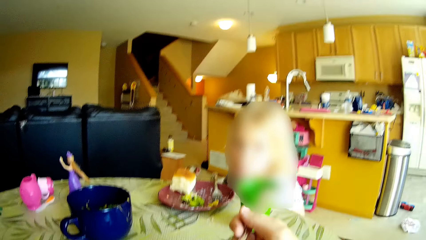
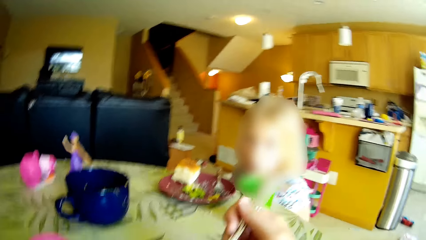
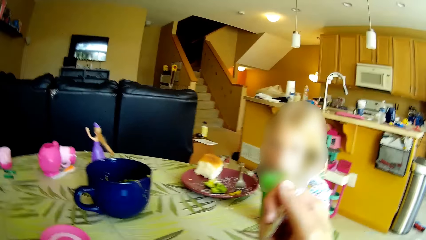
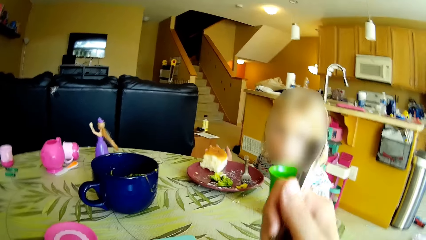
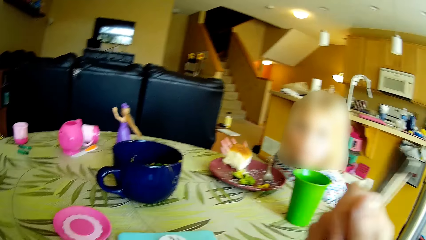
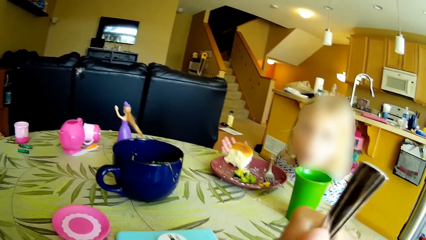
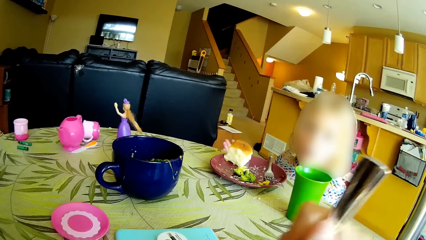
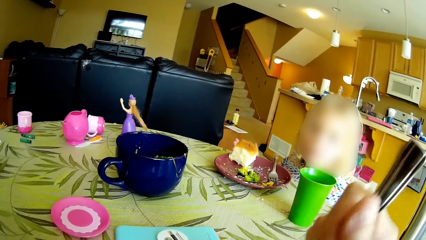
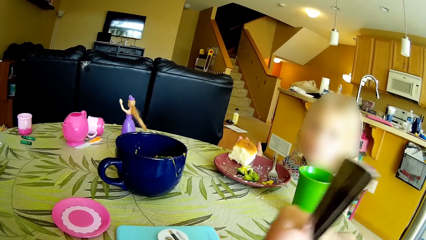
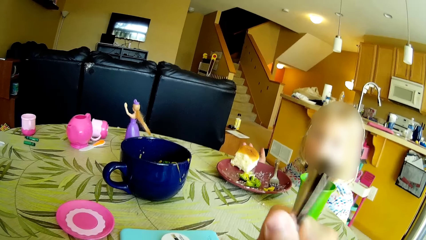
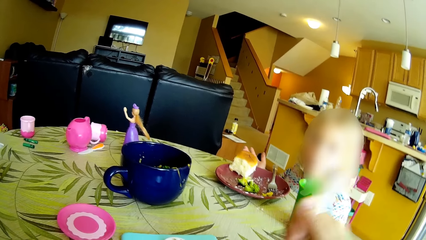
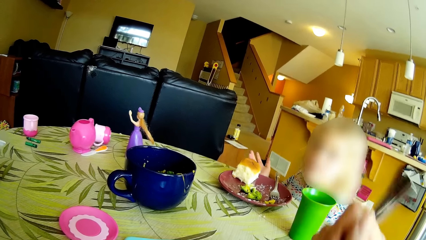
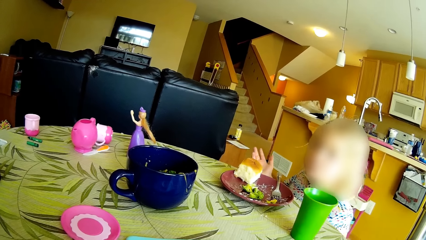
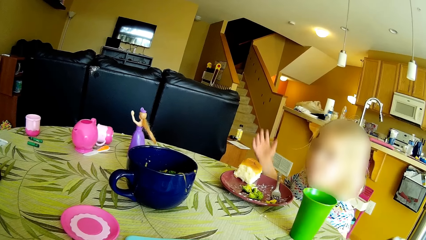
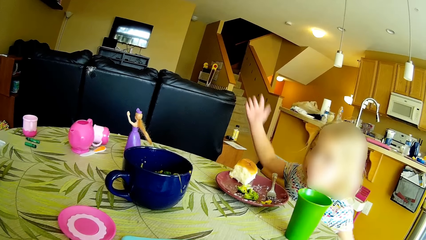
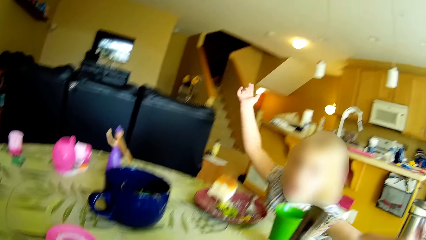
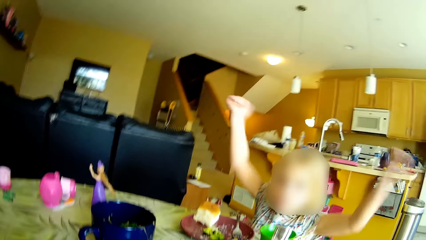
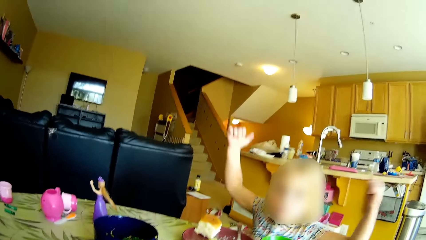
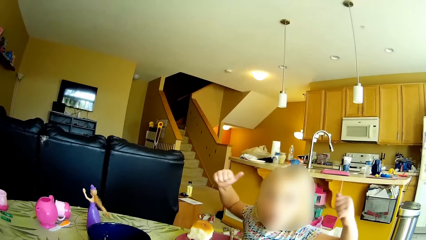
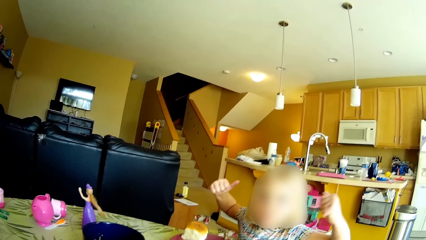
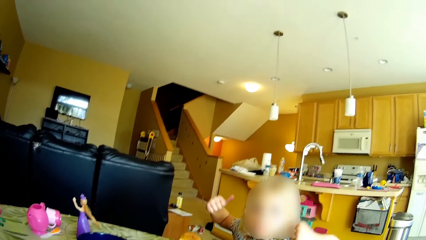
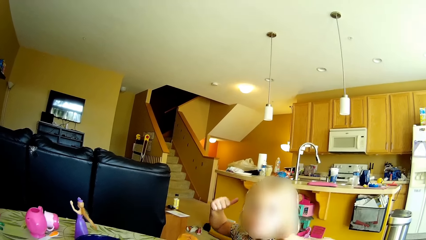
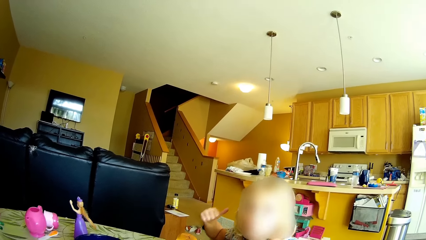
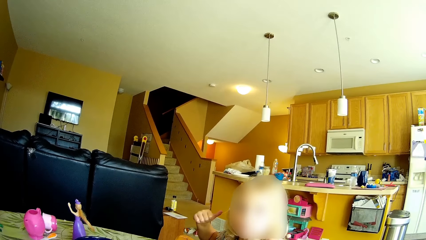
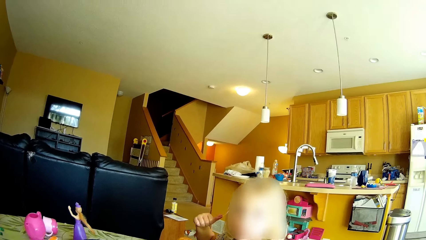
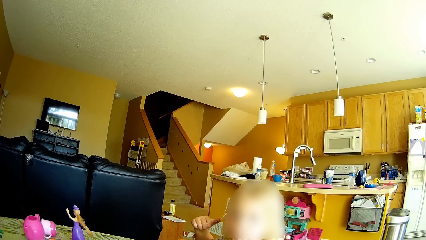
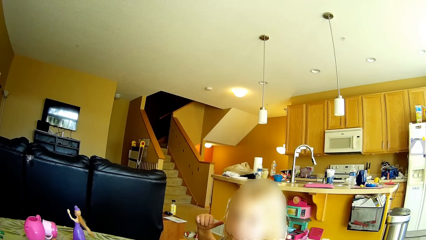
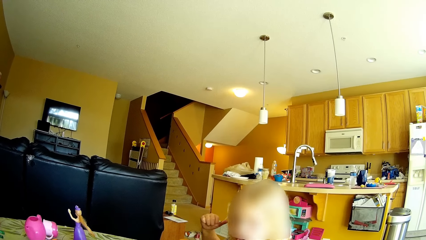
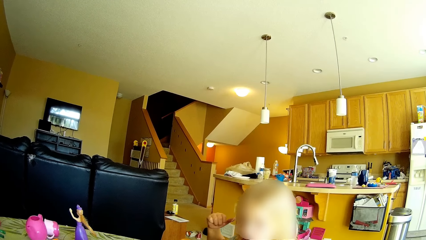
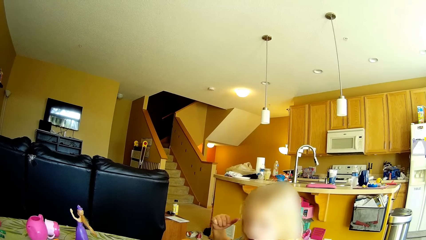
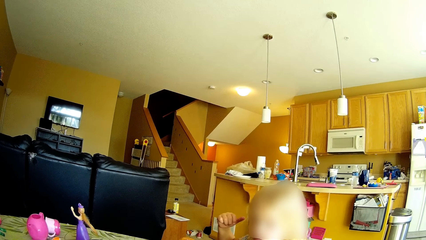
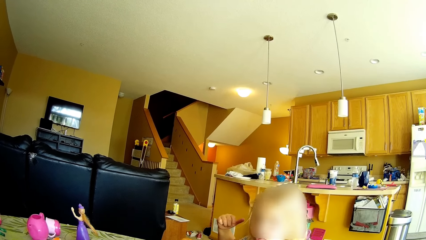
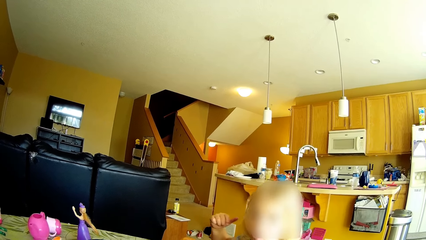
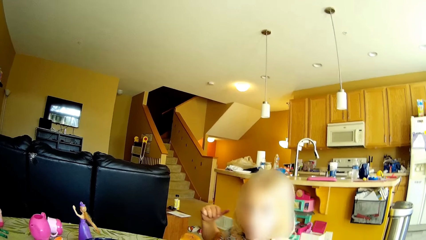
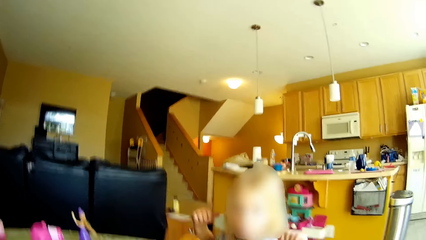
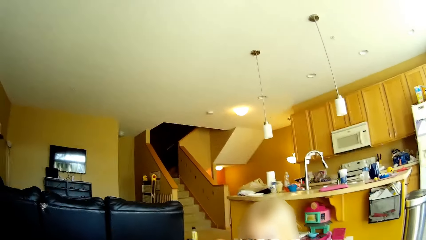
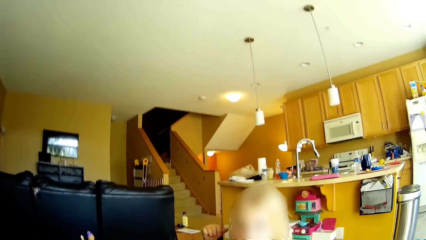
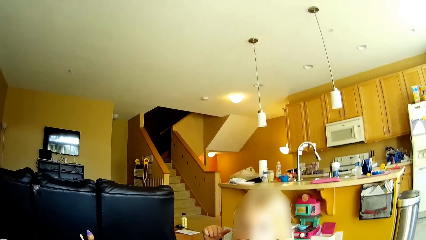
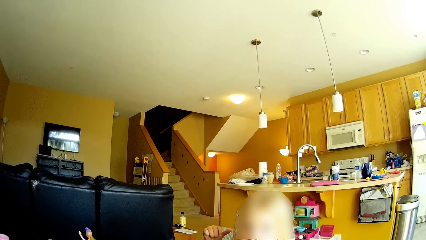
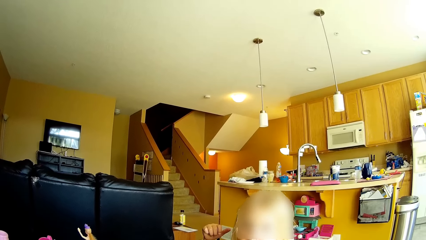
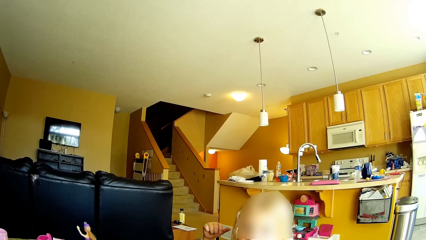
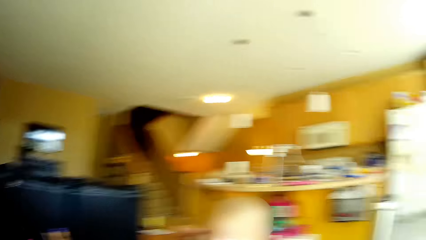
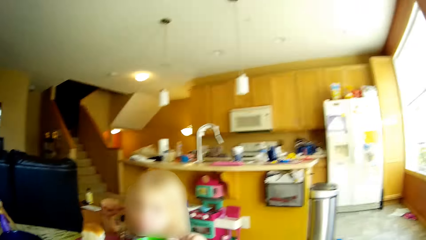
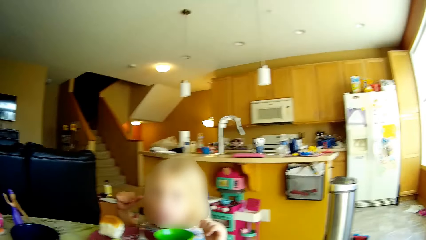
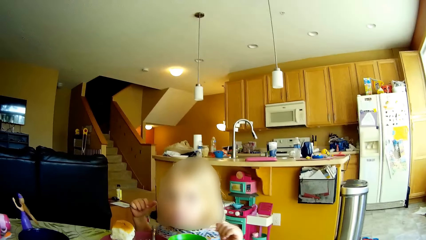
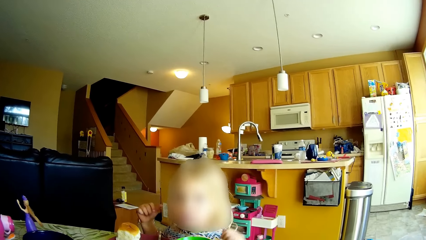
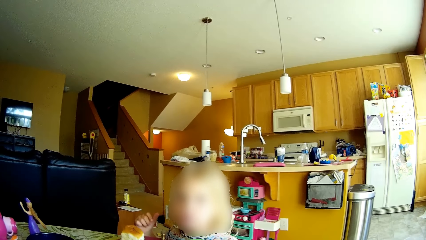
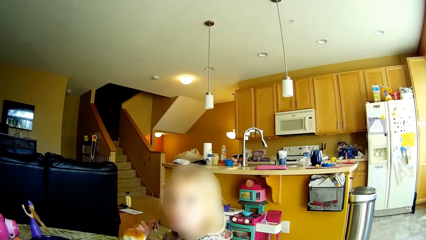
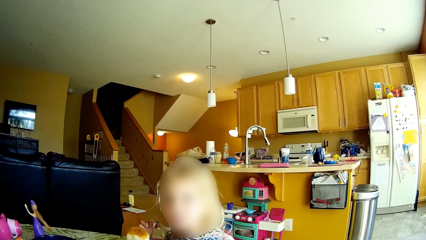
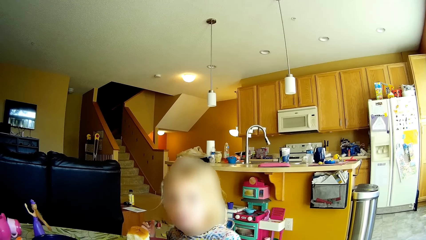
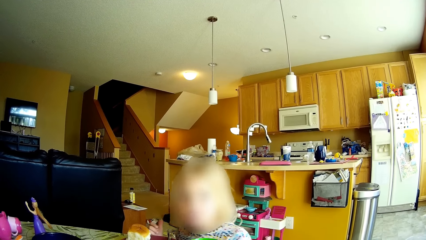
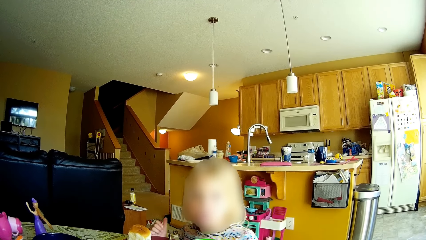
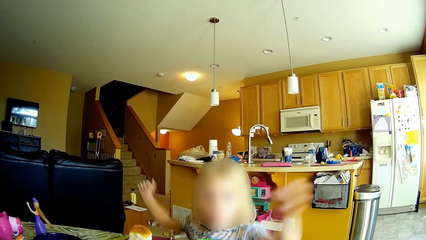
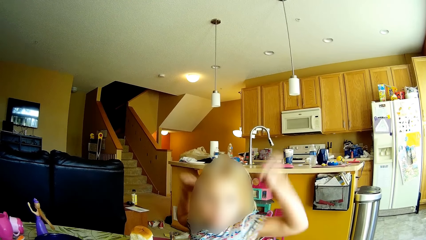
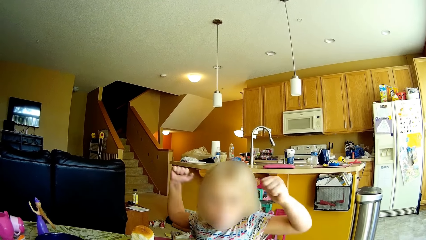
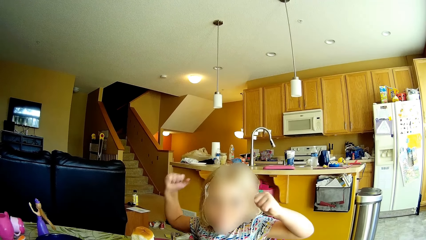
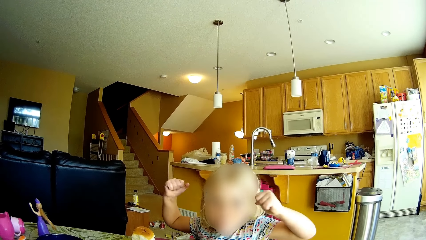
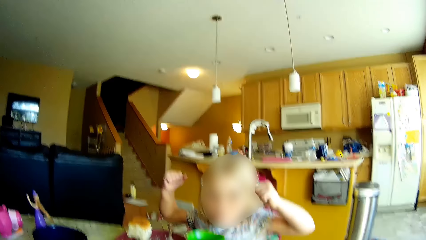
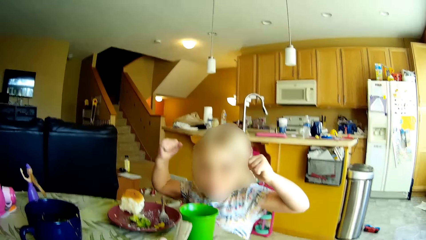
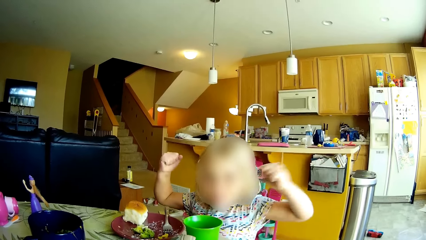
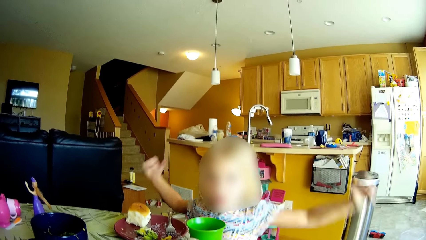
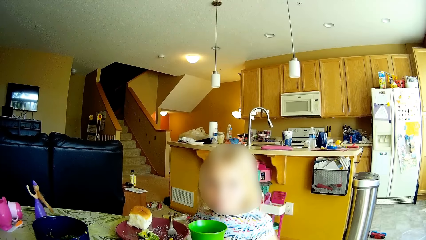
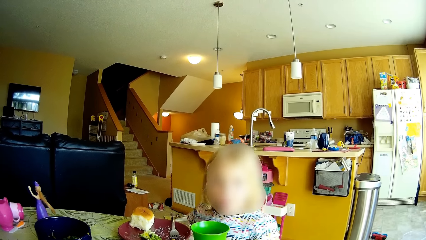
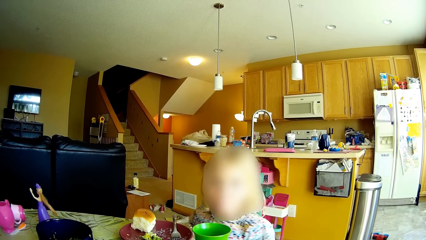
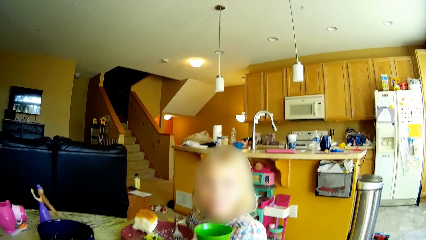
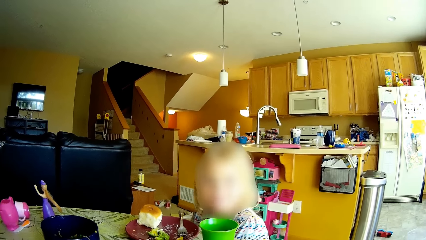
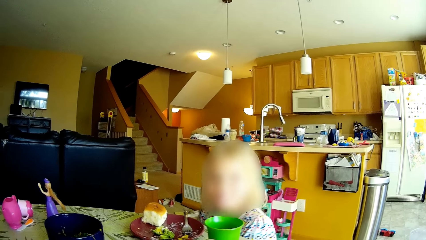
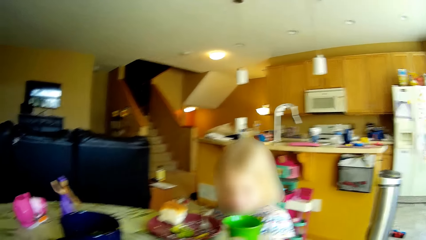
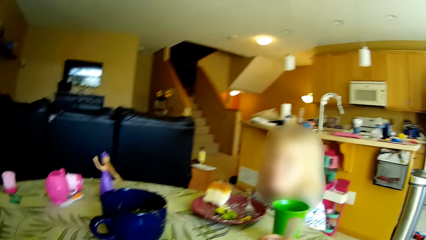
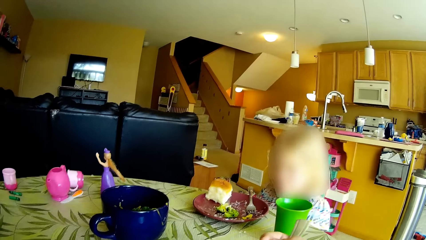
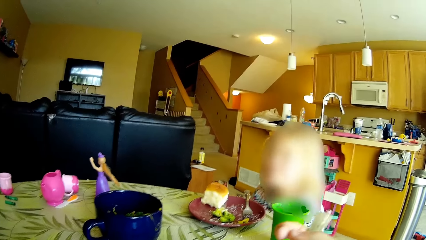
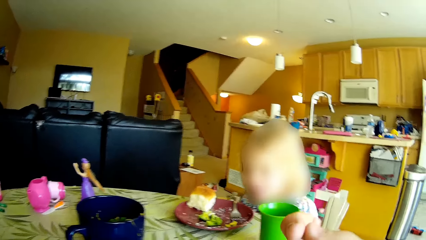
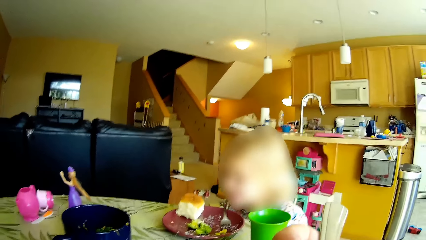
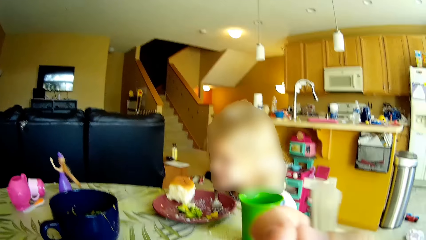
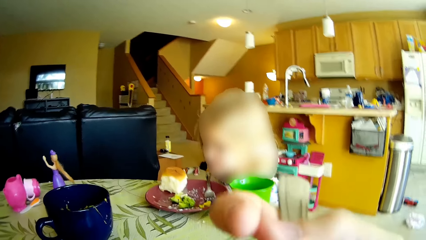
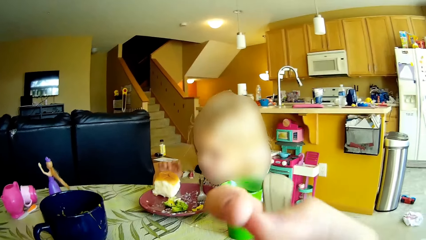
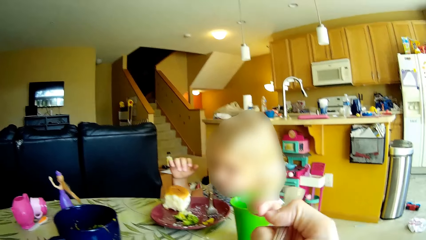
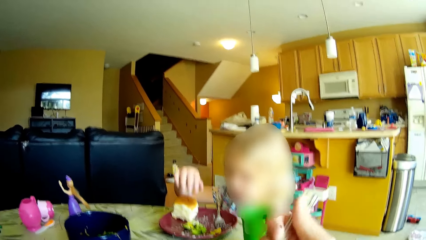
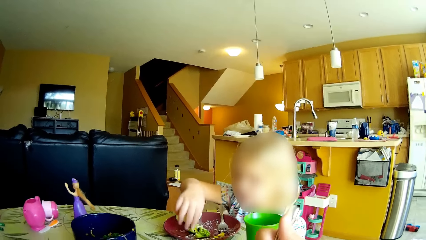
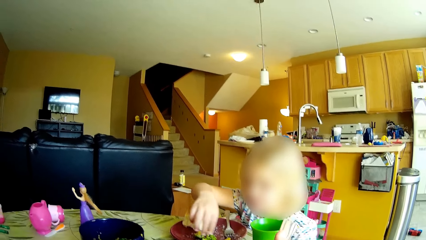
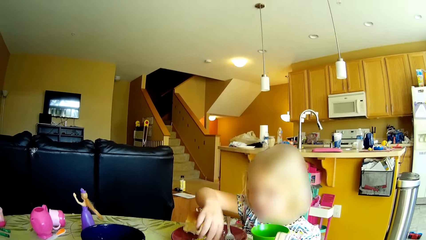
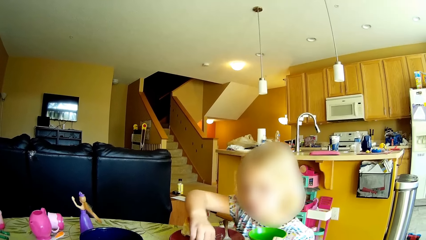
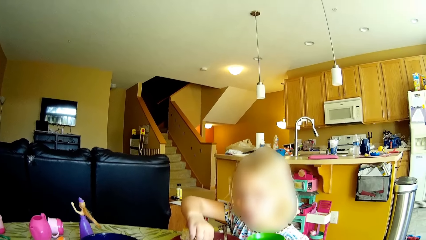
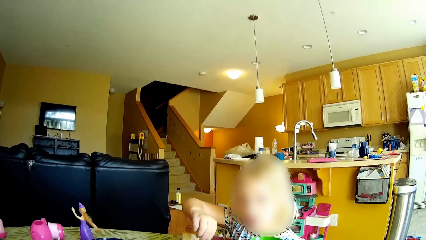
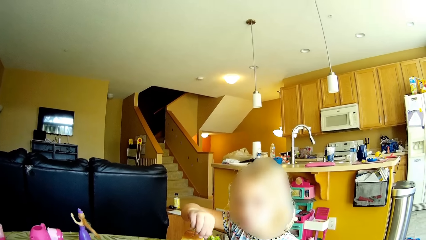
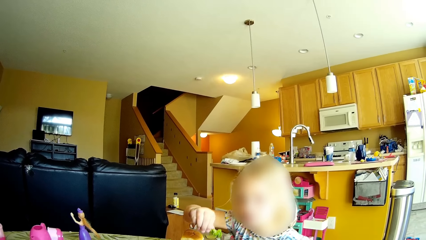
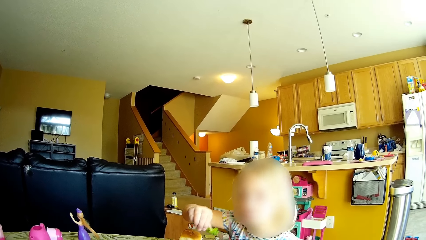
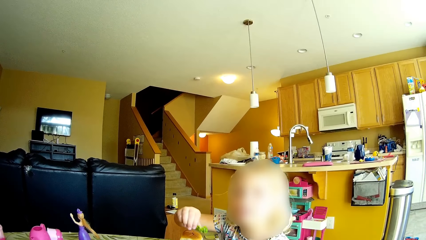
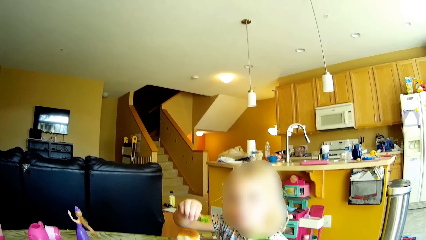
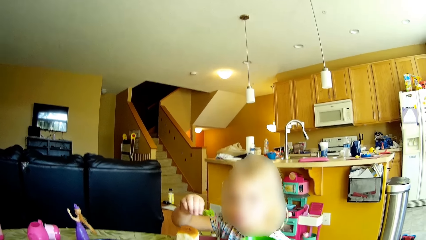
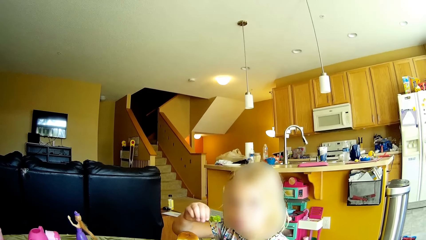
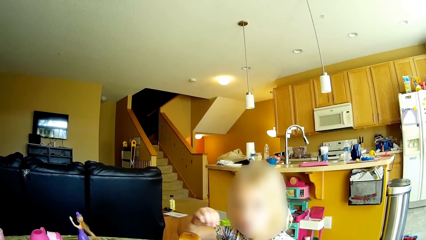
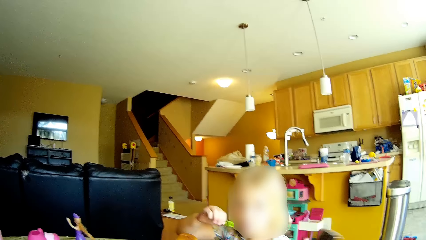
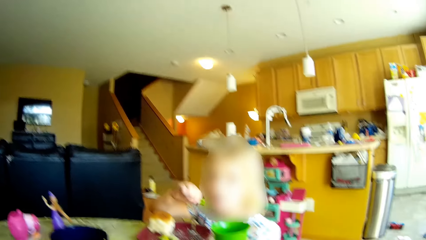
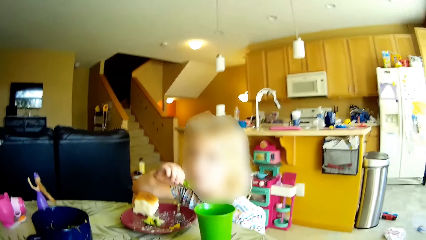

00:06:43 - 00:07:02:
The camera wearer lifts a fork towards her mouth. She scoops food with the fork. She lifts the fork towards her mouth. The girl takes some broccoli from the plate on the dining table with her right hand. The camera wearer eats the food.
